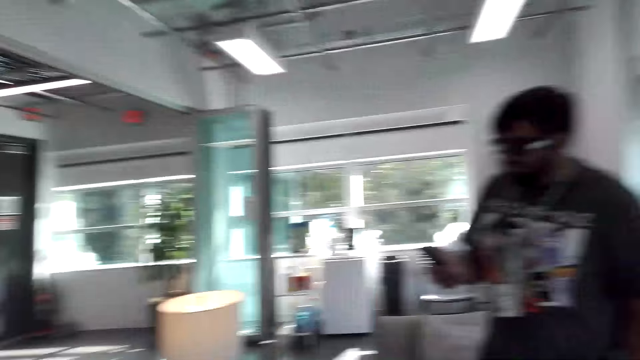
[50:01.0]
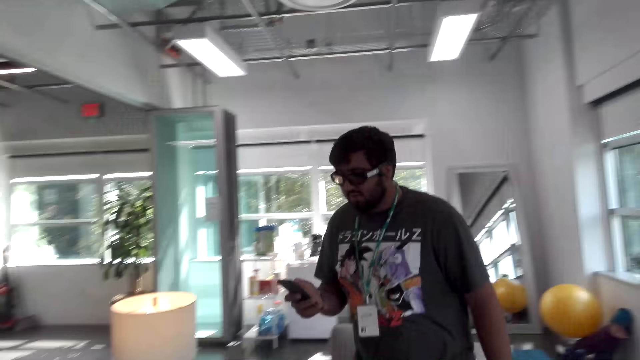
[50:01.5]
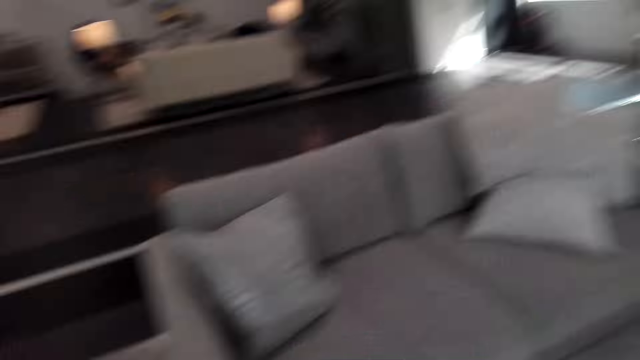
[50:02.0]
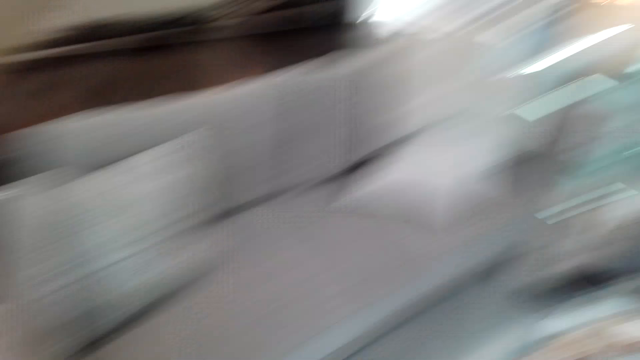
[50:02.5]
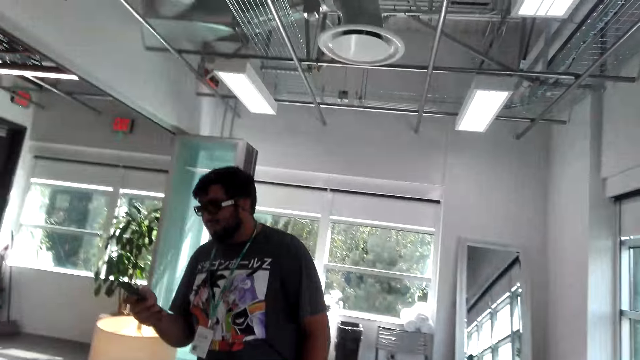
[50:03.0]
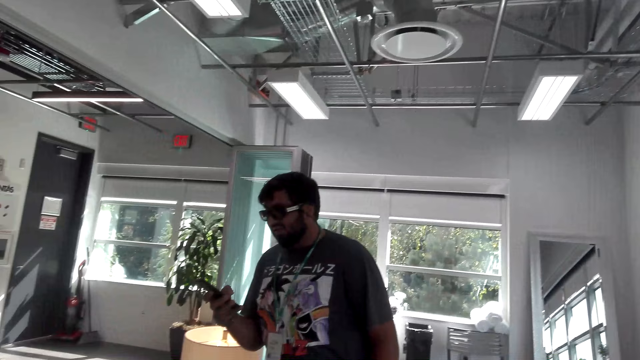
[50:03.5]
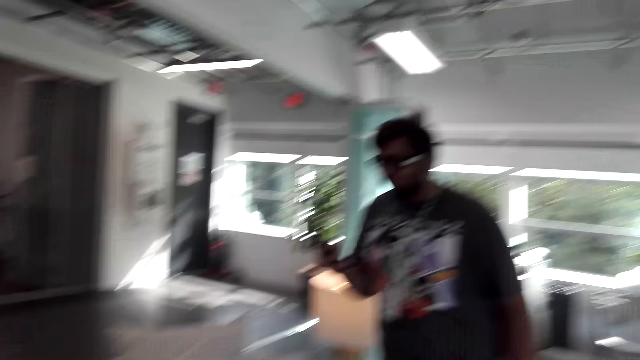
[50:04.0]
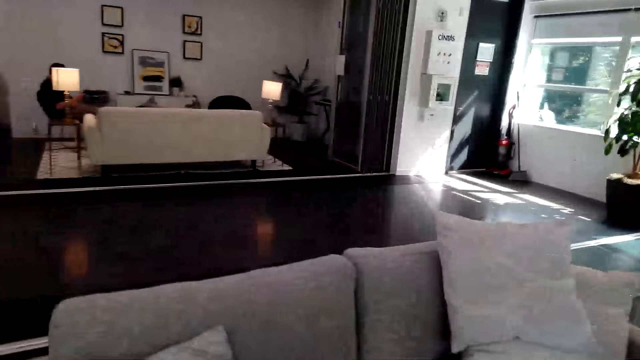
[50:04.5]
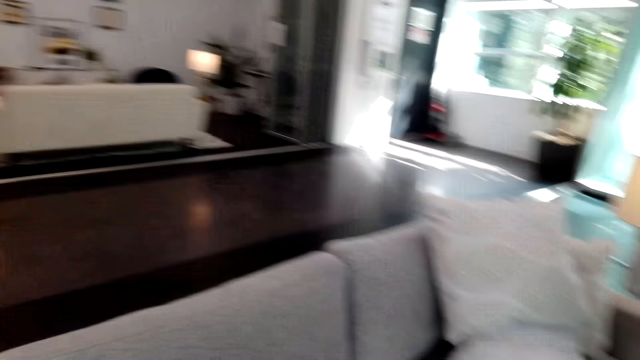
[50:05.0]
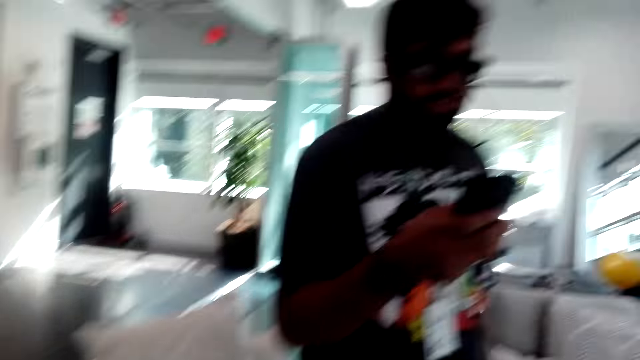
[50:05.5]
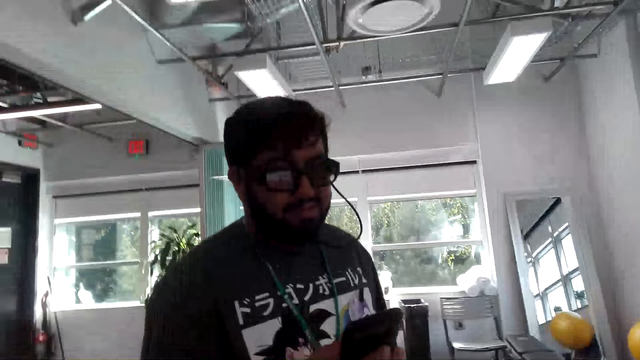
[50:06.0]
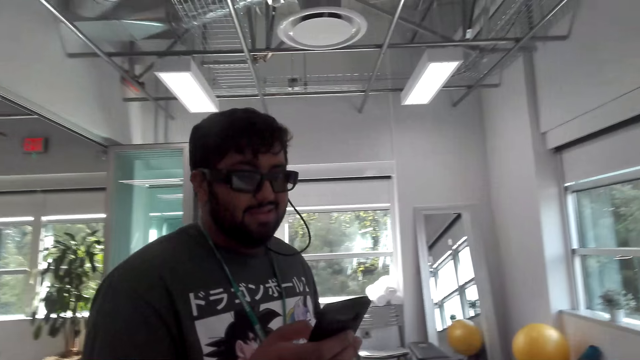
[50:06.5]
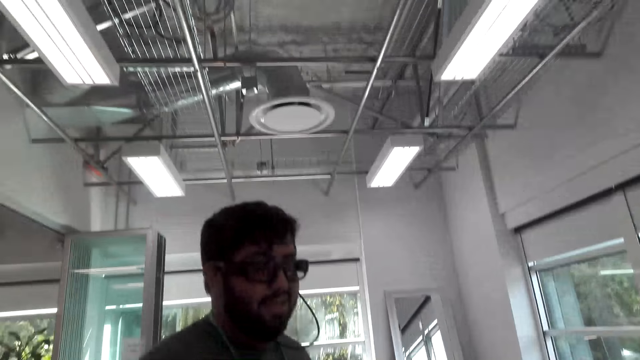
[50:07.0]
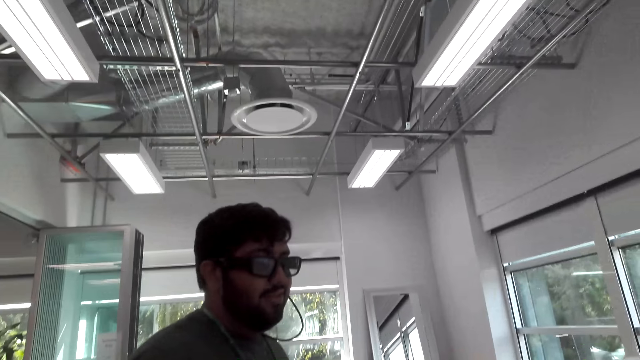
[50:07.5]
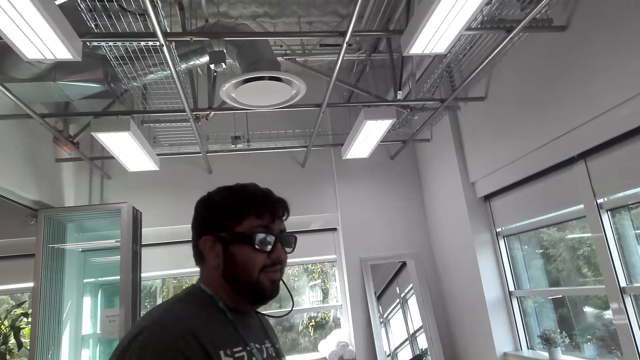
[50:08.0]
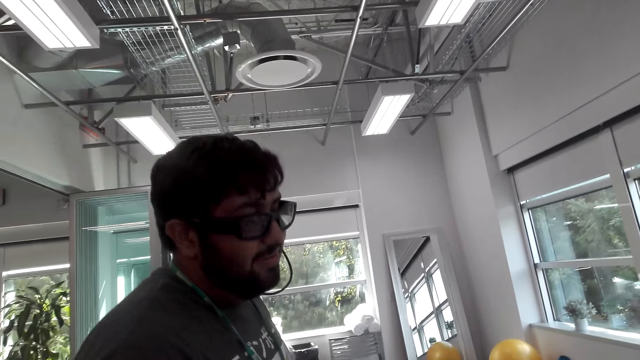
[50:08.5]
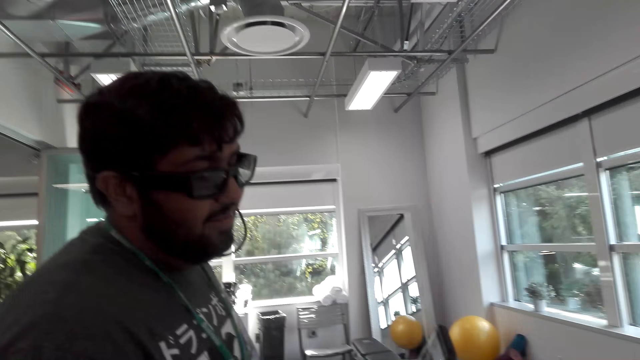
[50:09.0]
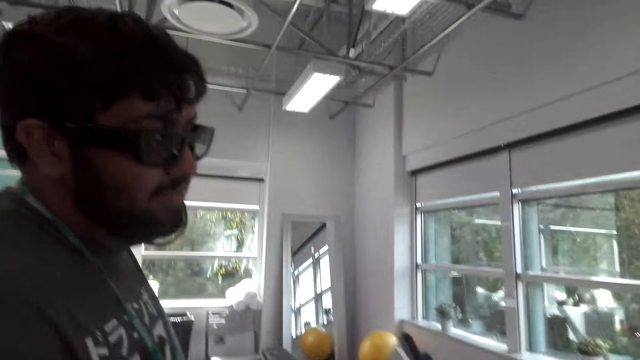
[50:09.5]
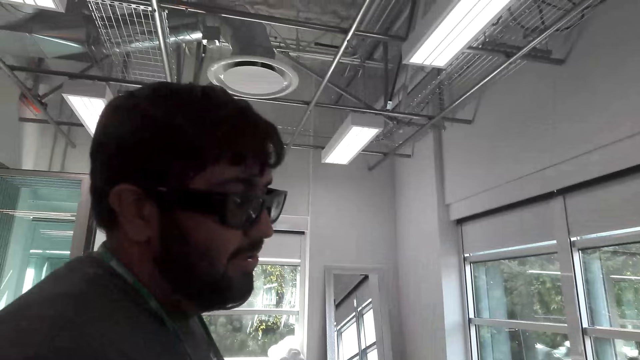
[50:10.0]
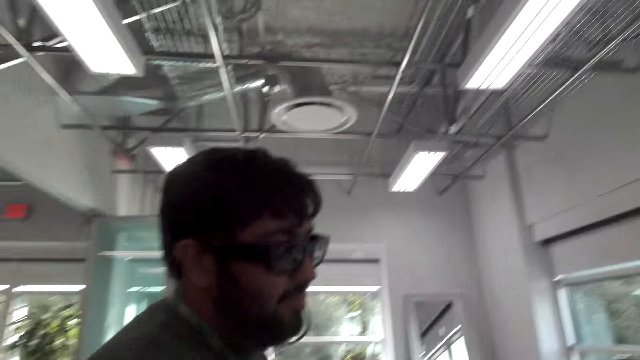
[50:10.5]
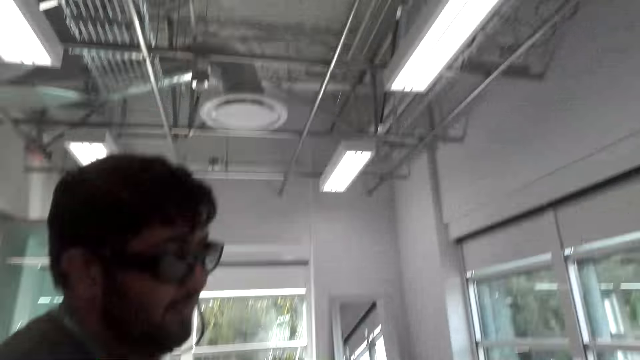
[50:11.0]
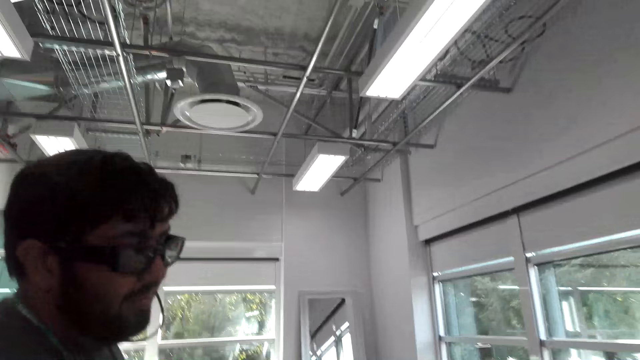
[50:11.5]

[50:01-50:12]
A man holds a phone in the sitting room. The man uses the phone. The man stands in the sitting room.

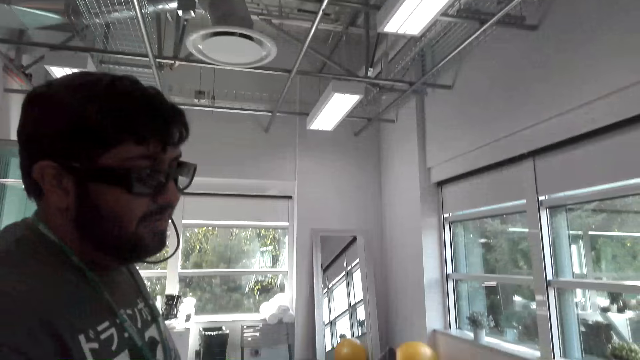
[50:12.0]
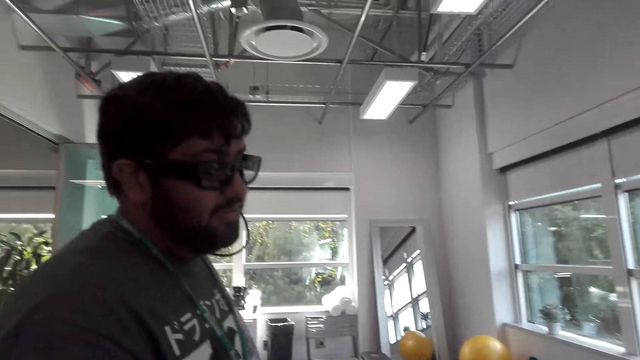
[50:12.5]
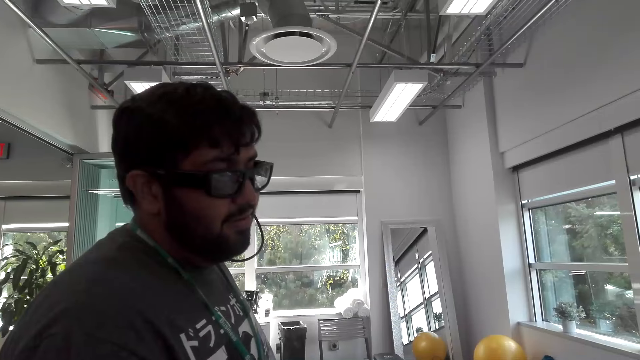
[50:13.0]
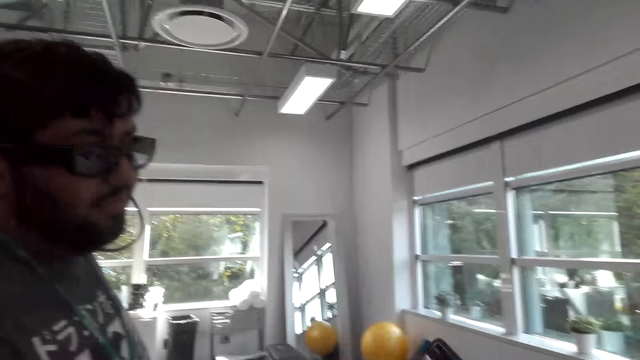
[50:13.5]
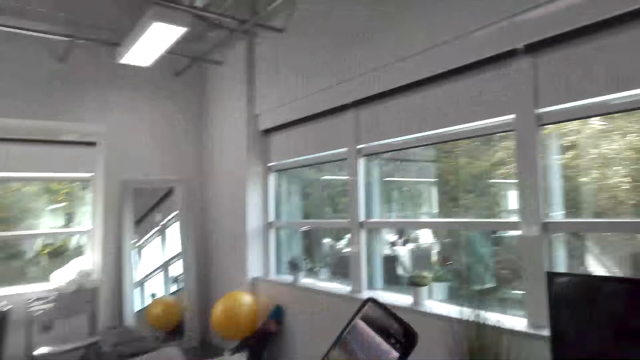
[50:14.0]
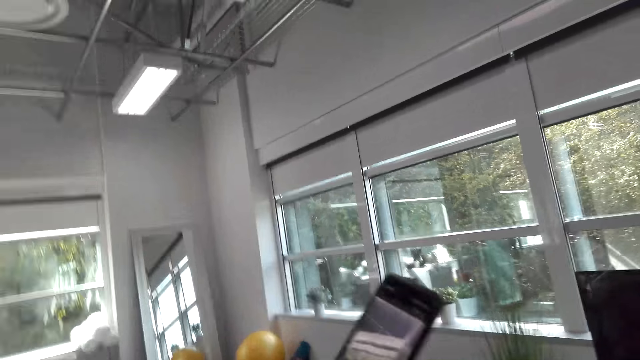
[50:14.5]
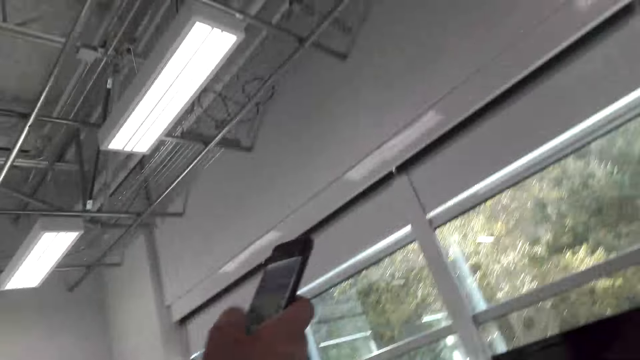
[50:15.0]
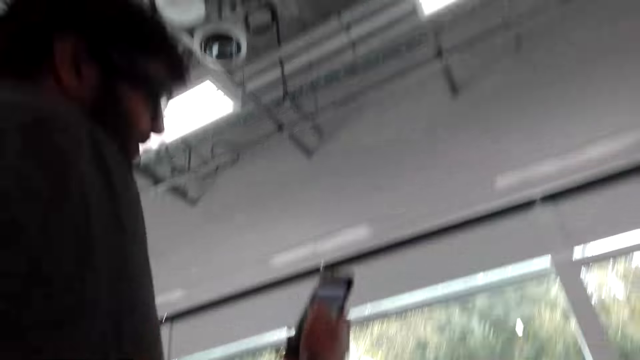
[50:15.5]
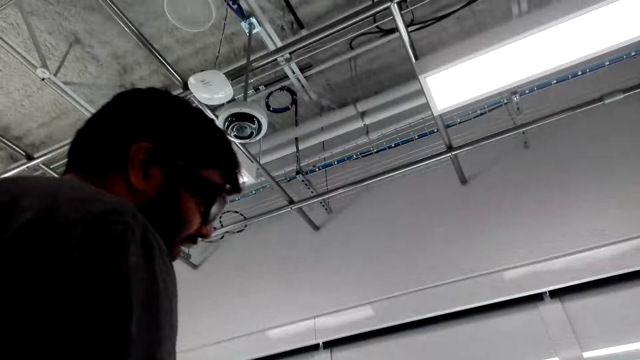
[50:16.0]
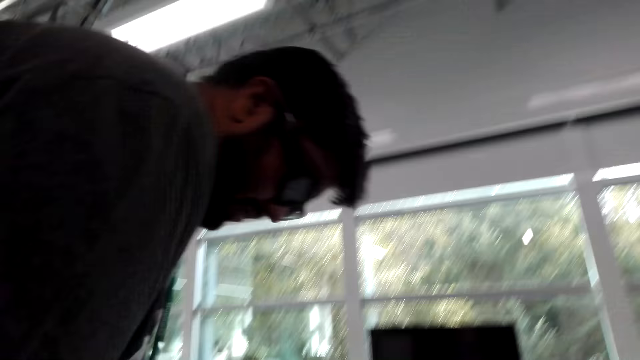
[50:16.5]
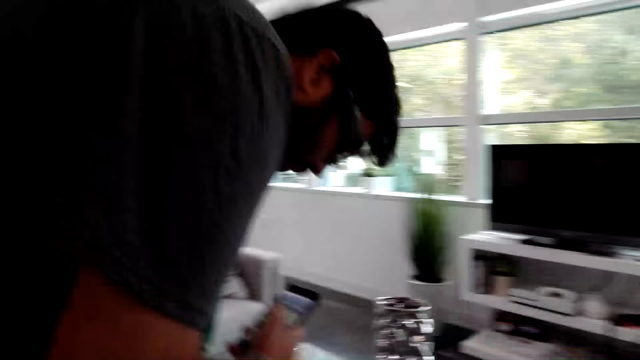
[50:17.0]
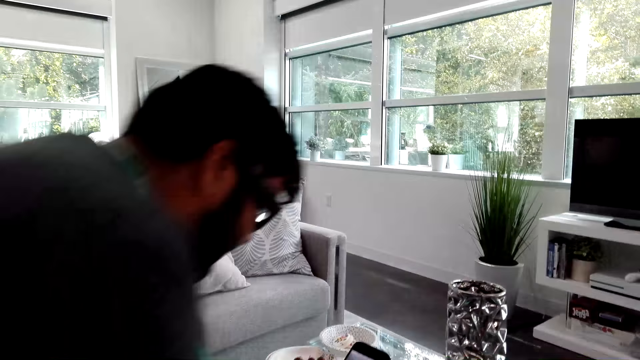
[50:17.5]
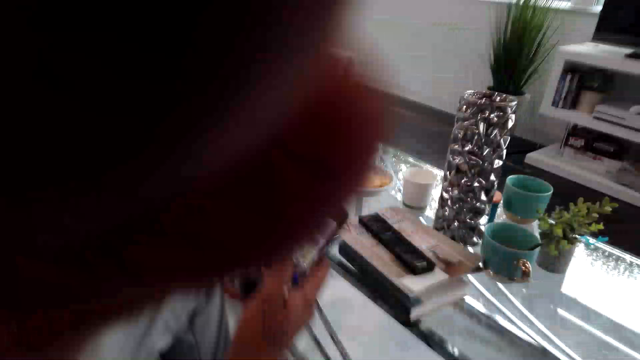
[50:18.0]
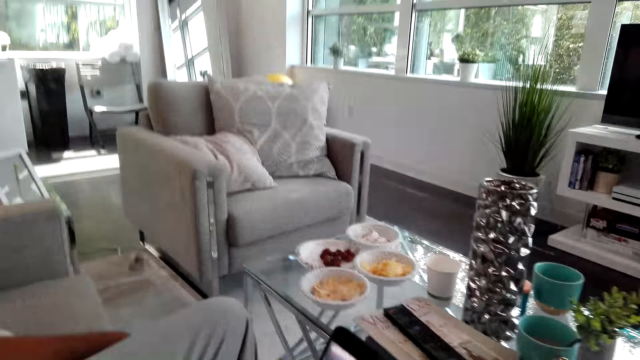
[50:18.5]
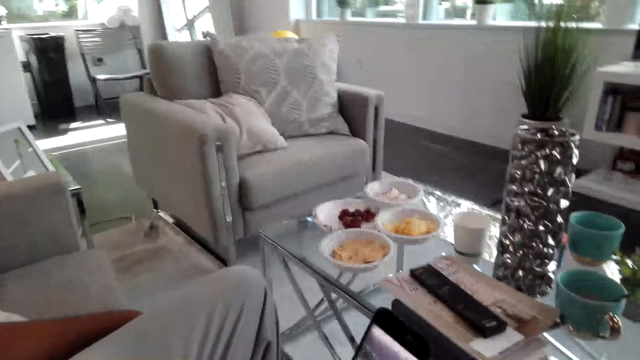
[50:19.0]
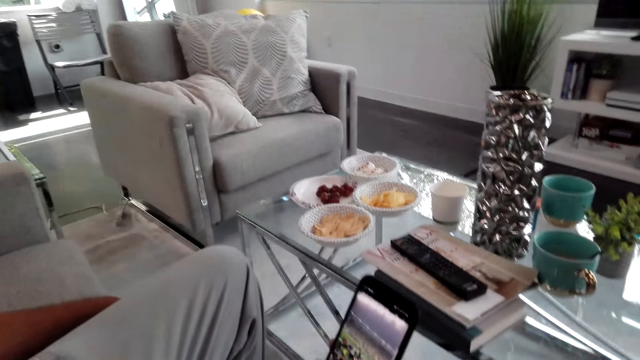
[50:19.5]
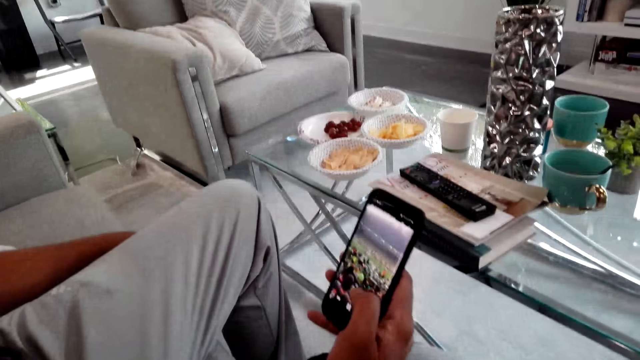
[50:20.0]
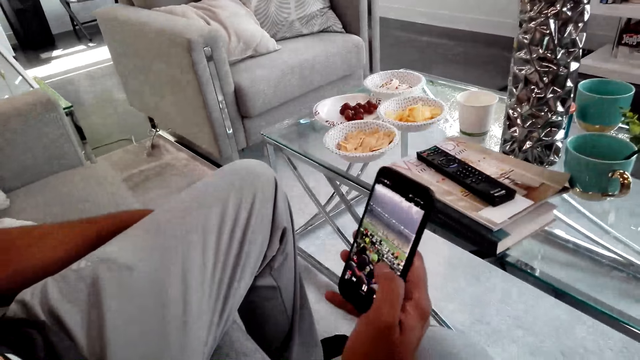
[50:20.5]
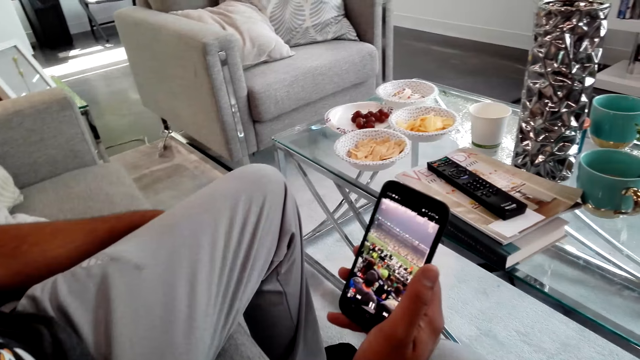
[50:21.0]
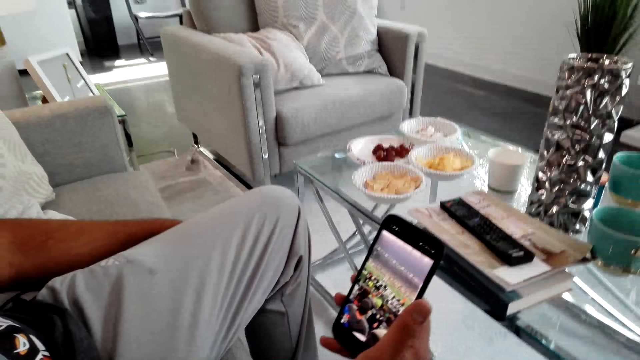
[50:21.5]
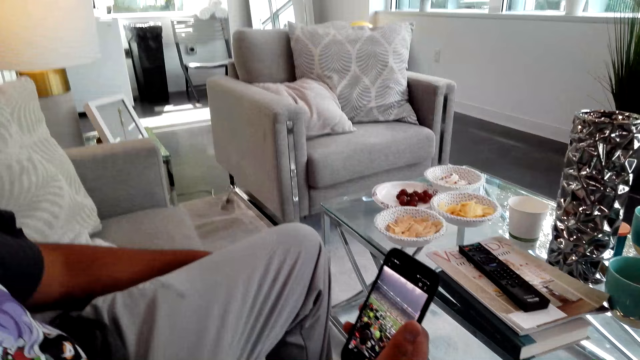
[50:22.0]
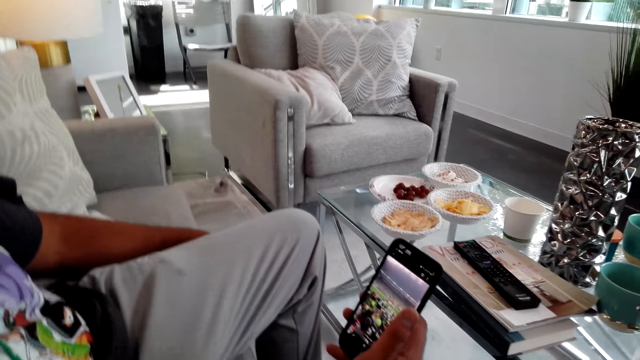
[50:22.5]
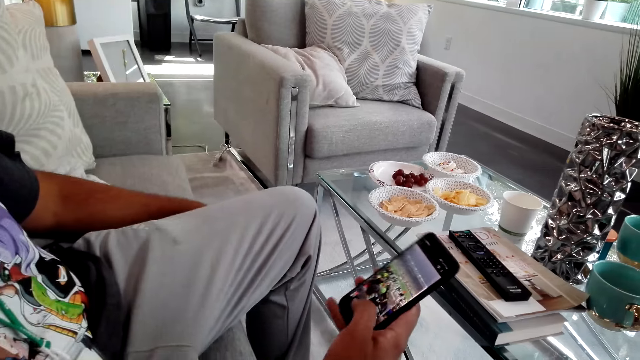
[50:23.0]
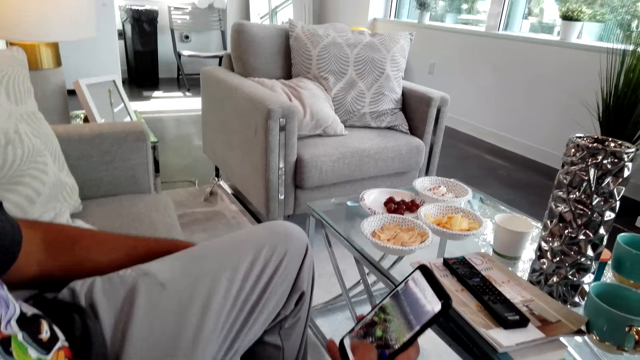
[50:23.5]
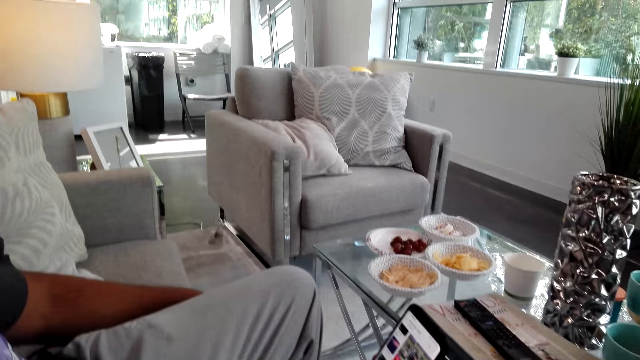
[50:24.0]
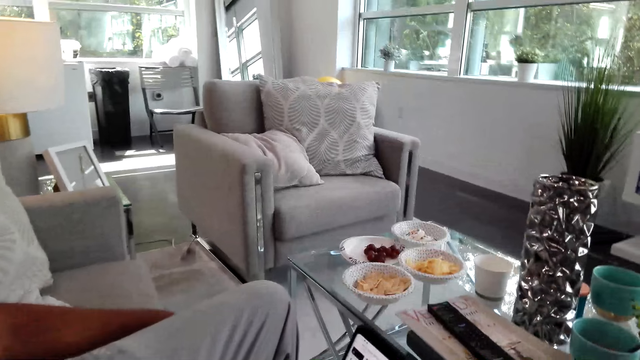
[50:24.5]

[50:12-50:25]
A man scrolls a phone in the sitting room. The man sits on a couch and scrolls the phone with his right hand.
